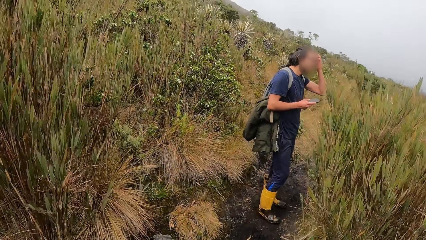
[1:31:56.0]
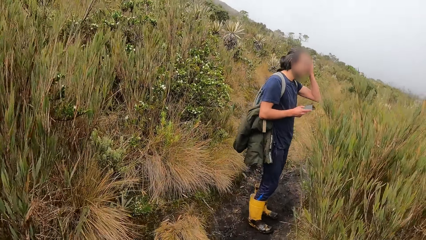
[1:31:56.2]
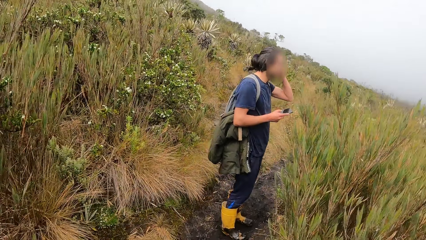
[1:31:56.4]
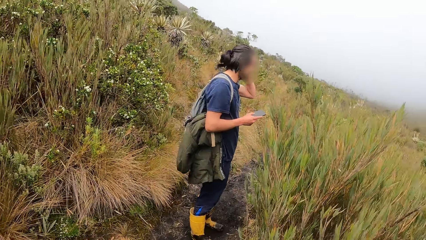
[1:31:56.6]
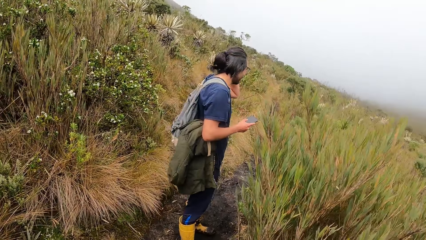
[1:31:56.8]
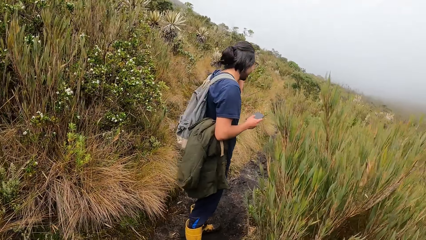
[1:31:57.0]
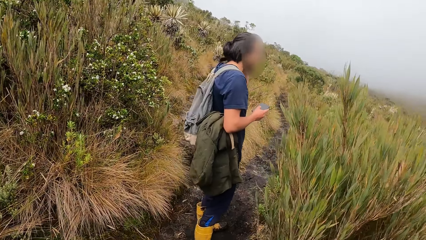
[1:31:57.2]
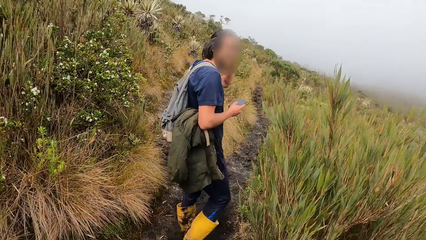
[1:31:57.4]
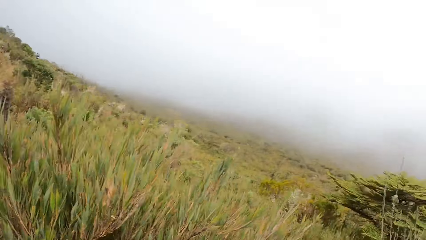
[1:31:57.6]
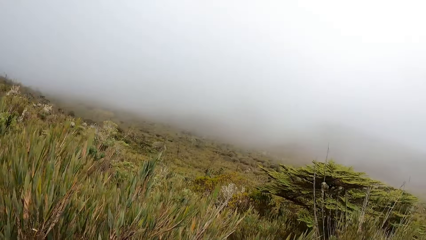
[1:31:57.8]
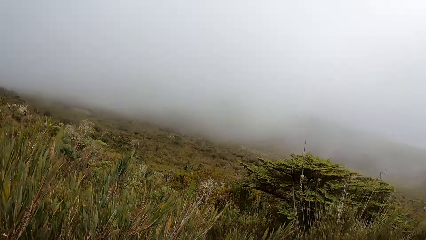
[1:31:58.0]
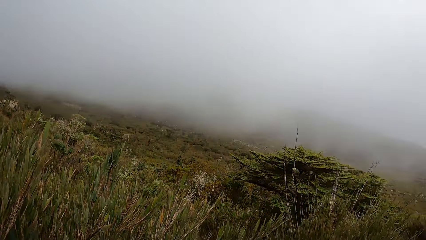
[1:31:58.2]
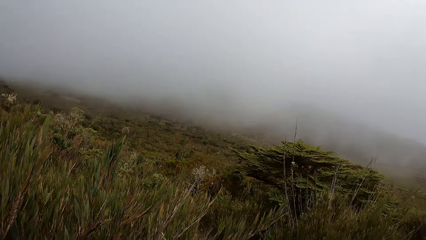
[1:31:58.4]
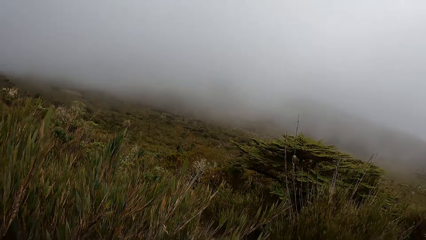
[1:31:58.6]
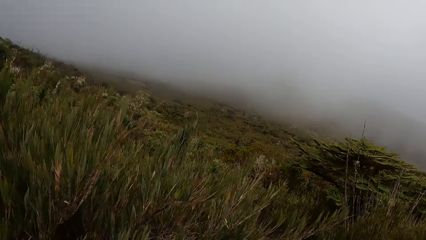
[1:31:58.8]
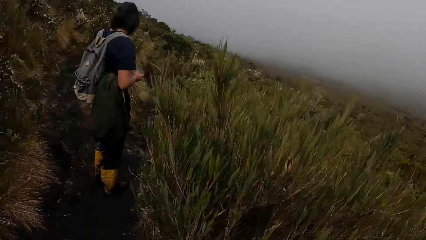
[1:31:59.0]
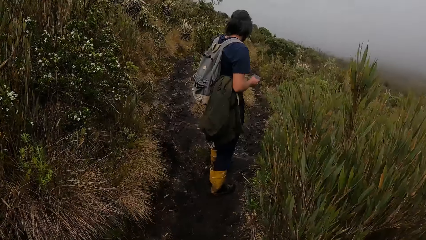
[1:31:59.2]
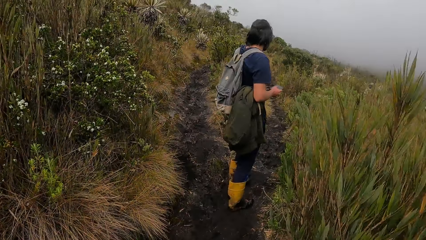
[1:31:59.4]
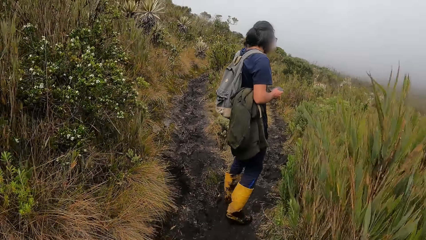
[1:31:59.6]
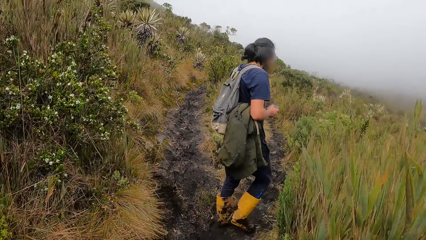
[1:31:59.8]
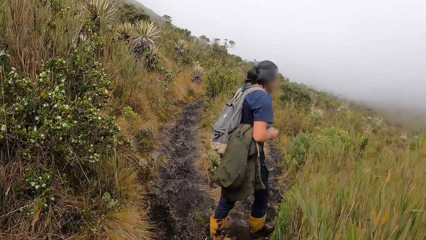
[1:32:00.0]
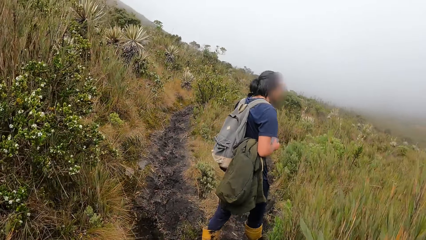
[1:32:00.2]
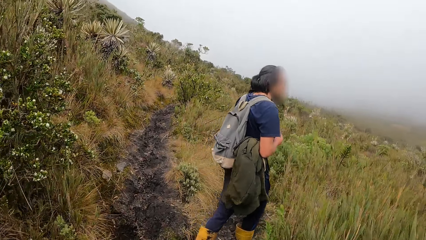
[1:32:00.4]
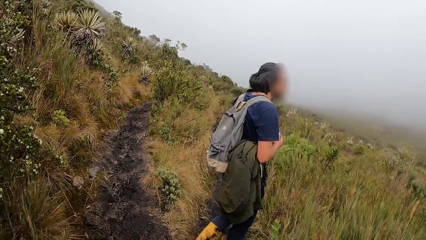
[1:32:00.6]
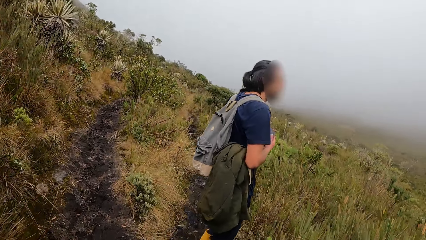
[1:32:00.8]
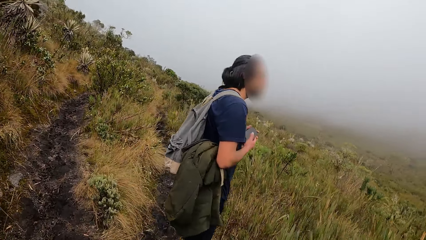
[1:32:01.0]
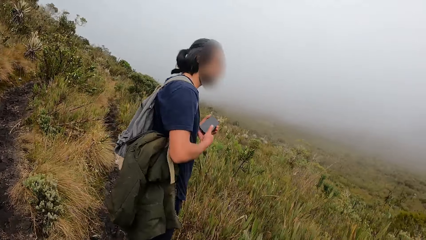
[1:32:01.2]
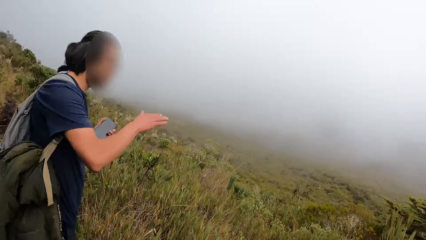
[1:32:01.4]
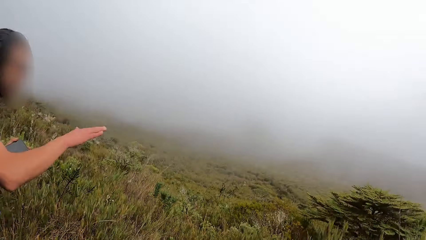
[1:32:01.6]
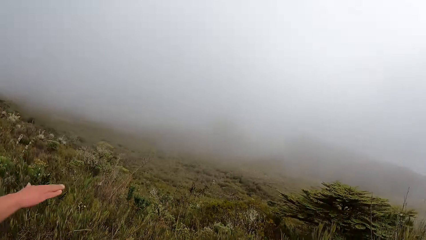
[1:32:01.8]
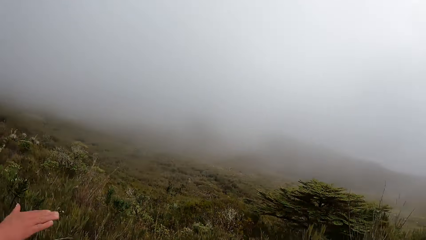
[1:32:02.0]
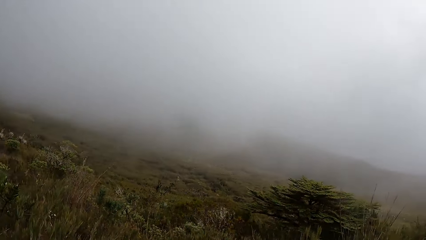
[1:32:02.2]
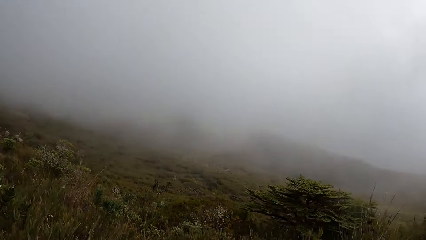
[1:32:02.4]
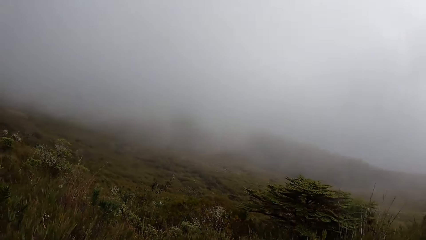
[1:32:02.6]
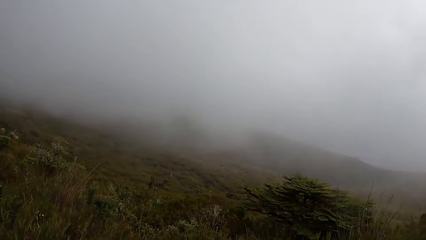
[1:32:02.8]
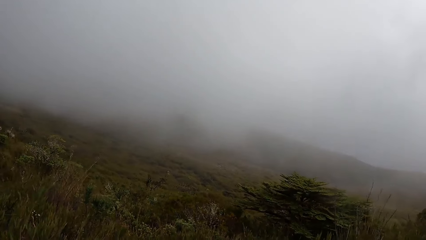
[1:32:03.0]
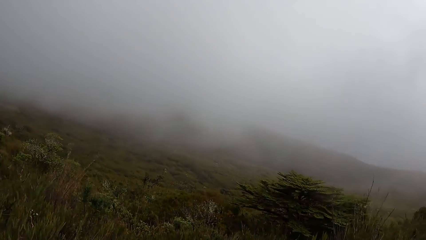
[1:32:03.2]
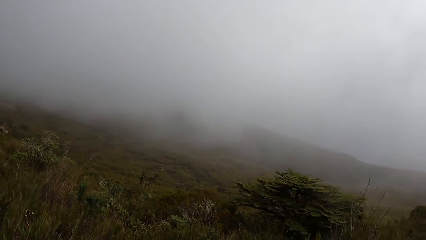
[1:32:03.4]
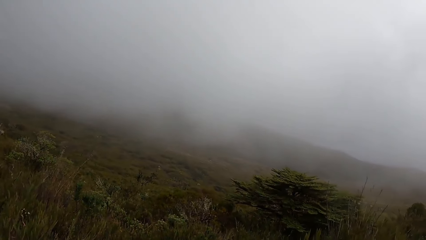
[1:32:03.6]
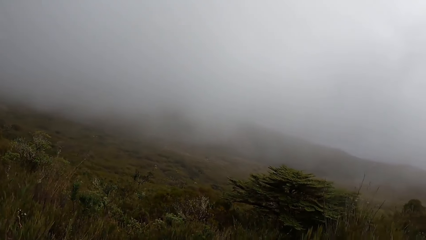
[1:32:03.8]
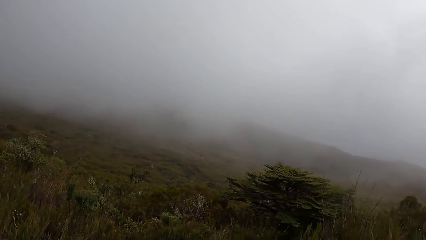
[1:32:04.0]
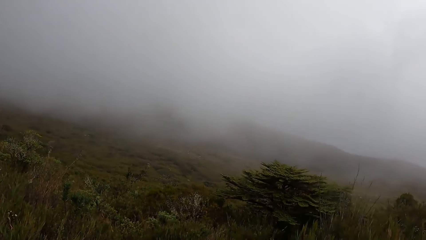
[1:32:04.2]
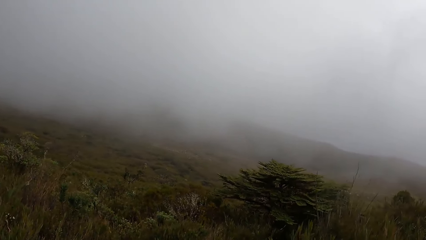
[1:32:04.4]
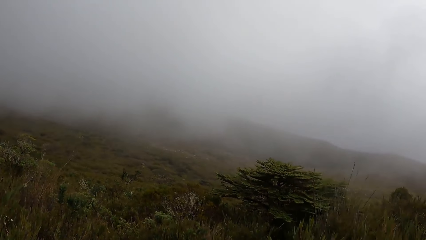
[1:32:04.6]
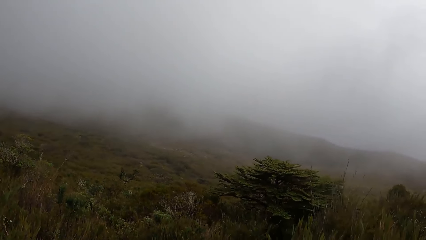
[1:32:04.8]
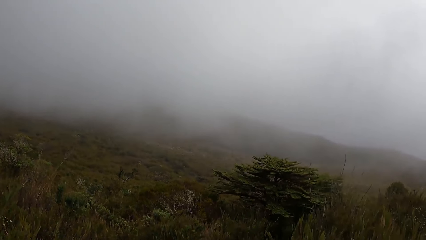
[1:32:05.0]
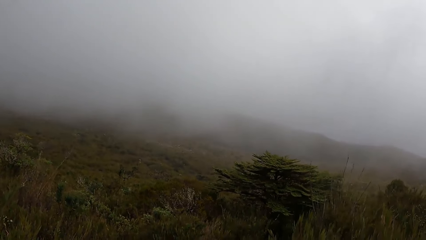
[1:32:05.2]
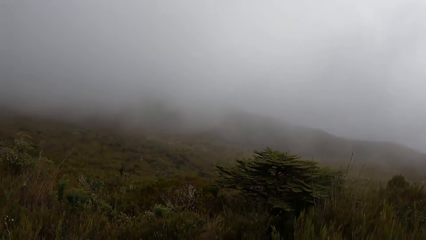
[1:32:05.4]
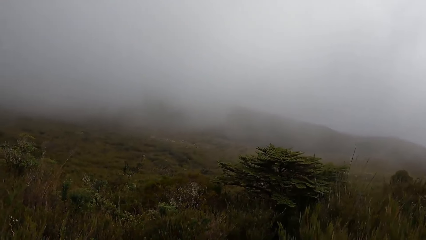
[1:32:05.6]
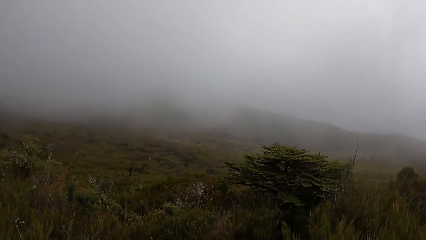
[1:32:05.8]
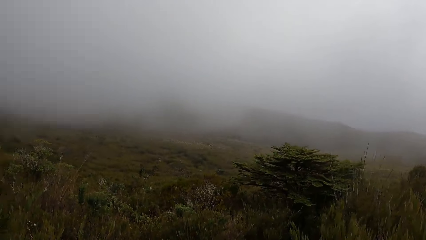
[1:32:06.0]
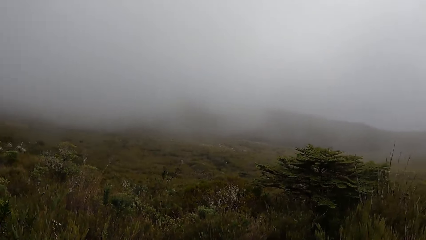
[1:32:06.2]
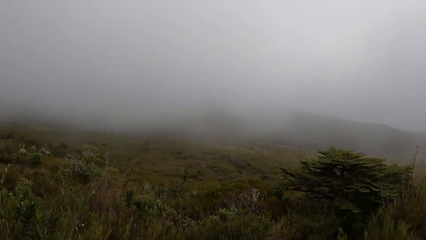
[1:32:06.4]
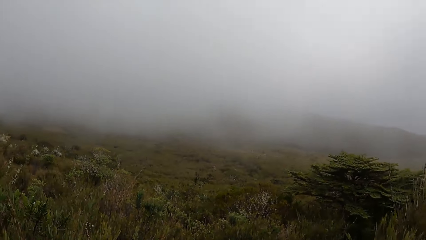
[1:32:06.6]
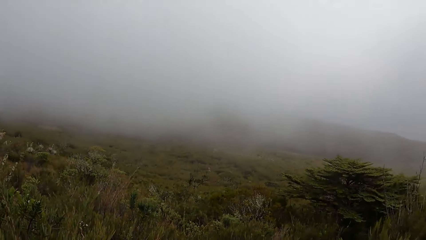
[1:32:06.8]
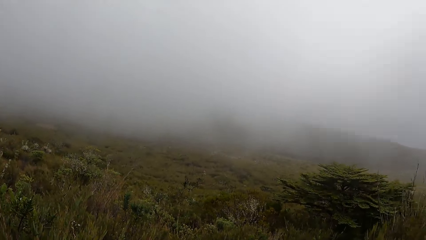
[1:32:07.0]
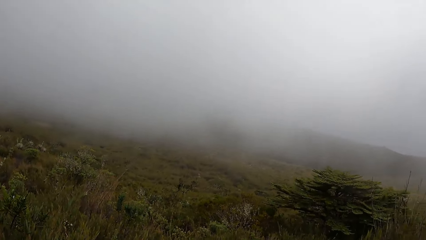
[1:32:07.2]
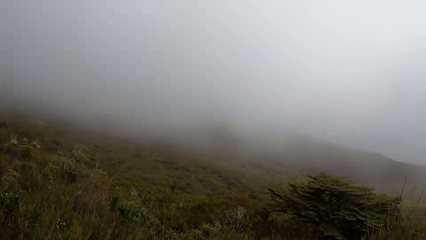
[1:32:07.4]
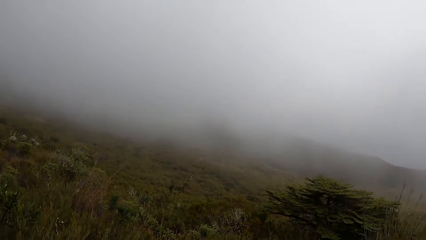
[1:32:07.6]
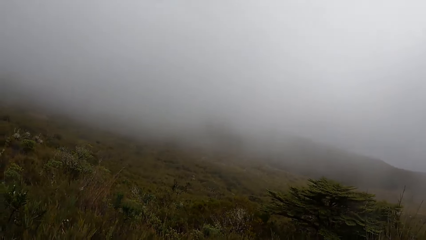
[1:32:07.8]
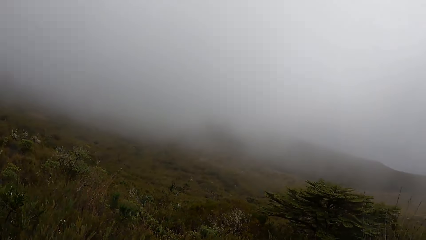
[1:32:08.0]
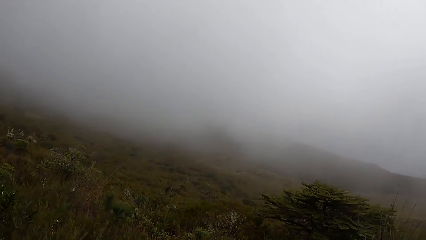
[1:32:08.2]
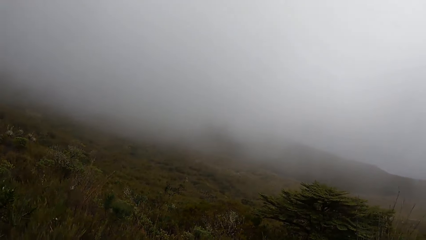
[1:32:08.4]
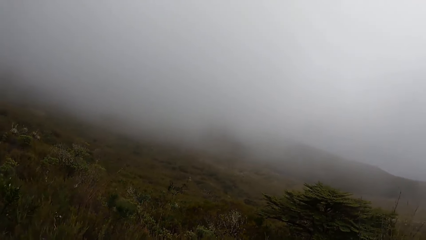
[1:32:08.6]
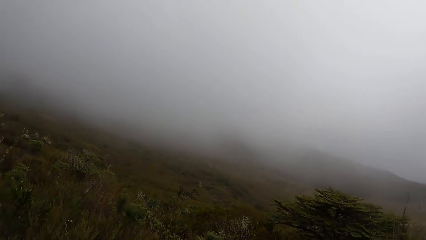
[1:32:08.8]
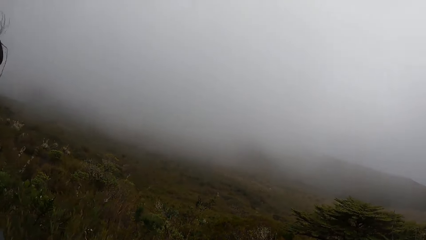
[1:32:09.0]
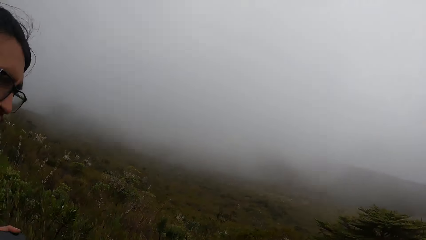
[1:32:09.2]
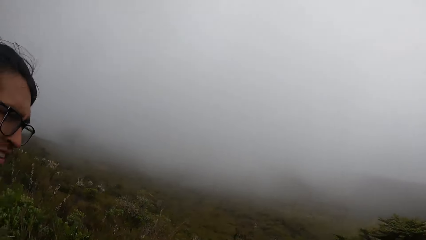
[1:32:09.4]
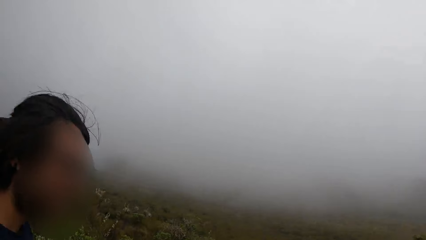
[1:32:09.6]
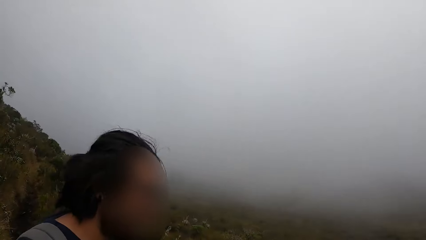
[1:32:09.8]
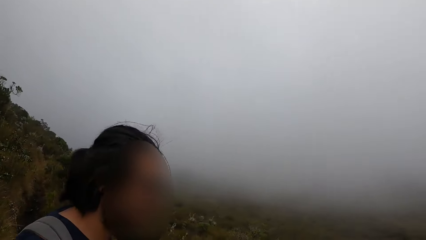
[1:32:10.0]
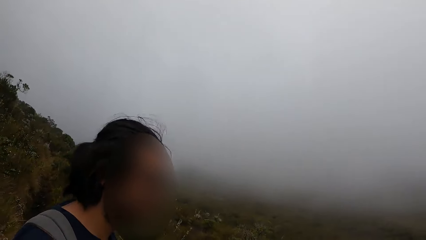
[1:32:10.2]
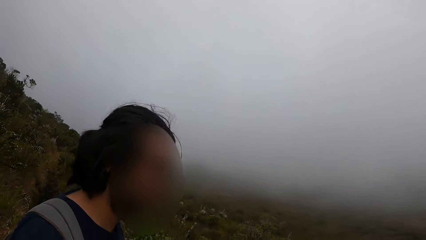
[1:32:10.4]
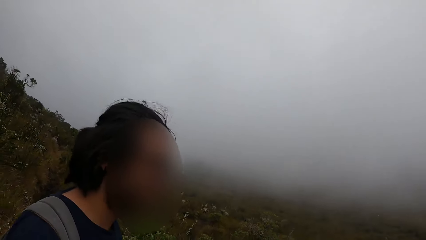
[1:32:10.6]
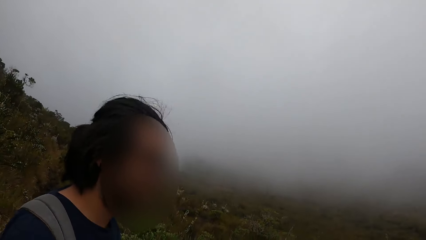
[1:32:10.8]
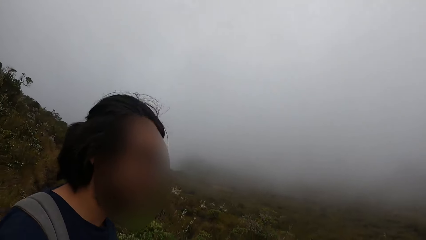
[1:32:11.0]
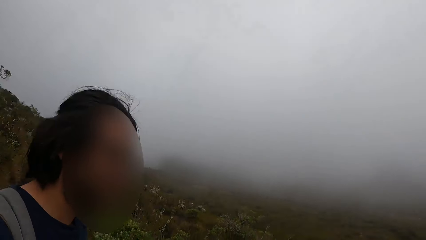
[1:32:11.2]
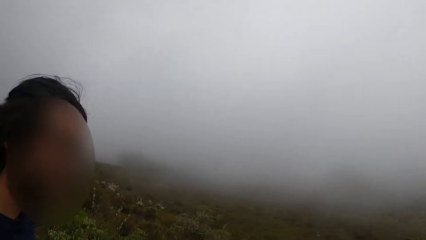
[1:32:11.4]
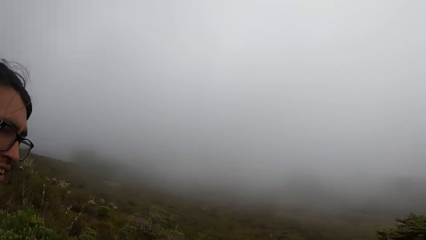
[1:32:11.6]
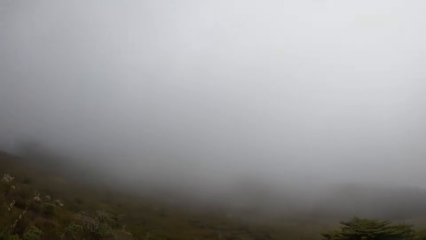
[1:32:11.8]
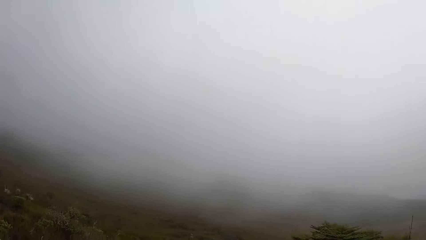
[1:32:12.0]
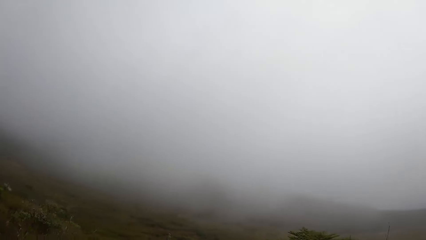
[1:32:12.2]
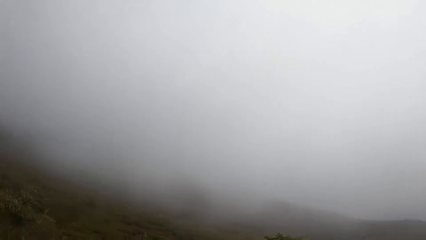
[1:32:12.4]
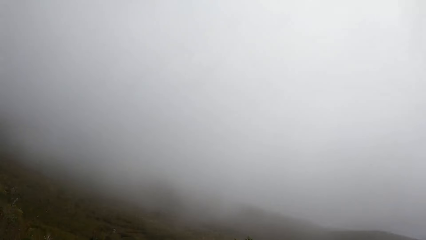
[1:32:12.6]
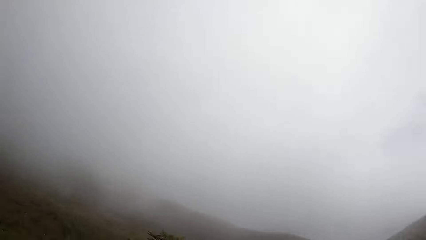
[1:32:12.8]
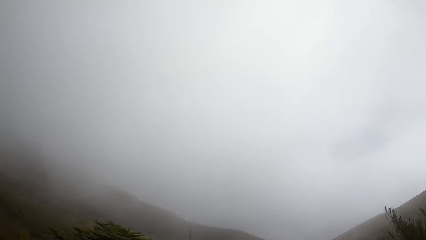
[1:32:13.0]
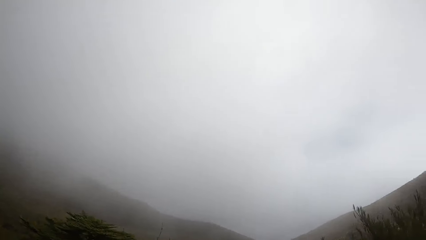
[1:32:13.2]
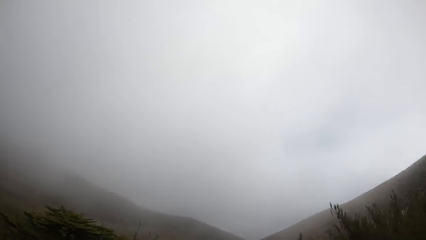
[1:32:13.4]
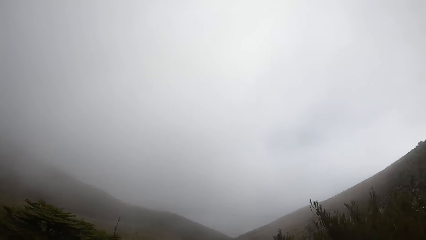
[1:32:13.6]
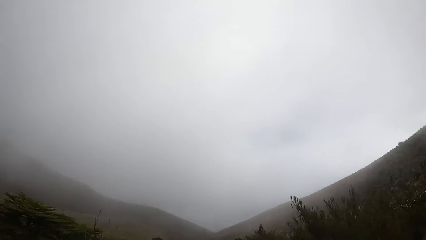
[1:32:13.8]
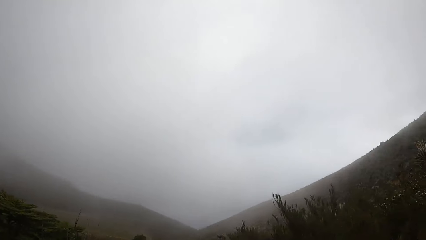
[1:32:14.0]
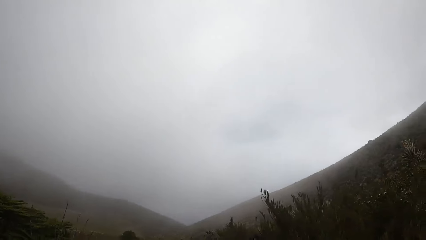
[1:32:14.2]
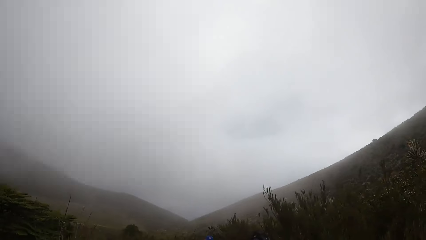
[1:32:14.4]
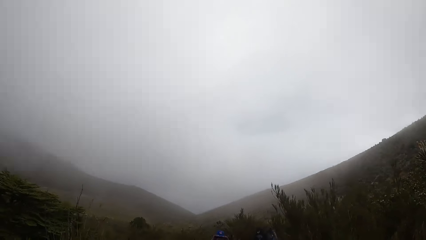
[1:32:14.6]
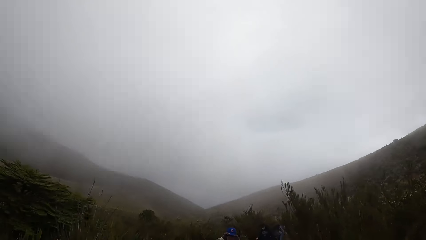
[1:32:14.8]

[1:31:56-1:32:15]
A man touches his hair and looks at the far end. The man gesticulates with his right hand.
